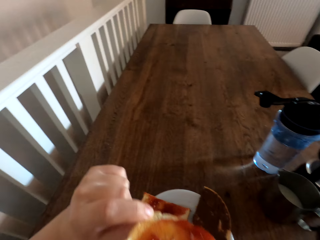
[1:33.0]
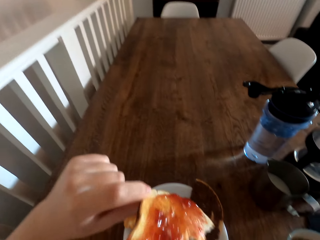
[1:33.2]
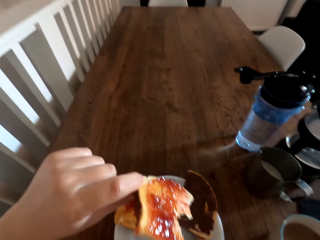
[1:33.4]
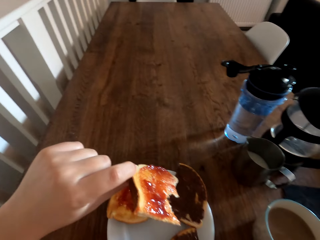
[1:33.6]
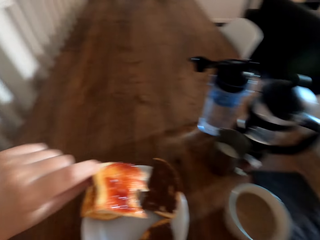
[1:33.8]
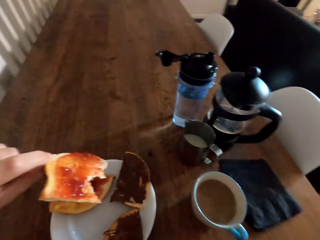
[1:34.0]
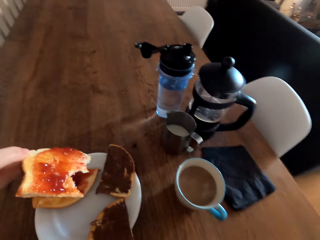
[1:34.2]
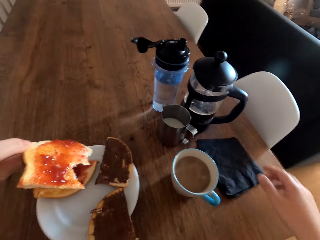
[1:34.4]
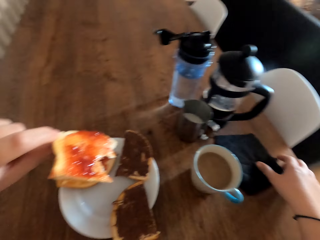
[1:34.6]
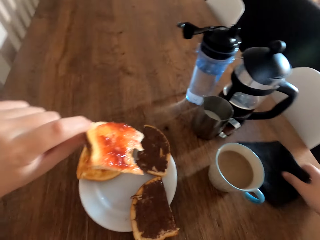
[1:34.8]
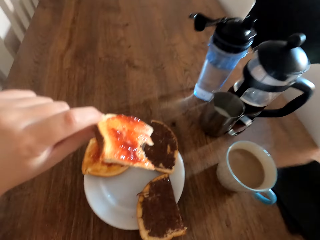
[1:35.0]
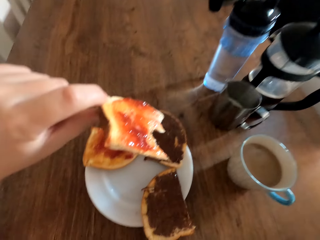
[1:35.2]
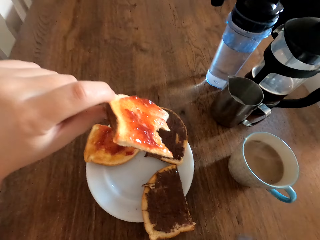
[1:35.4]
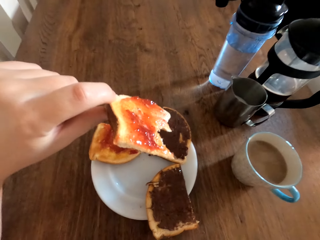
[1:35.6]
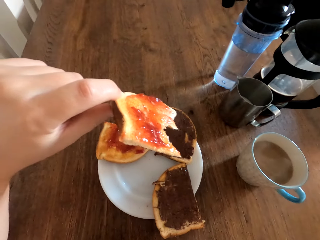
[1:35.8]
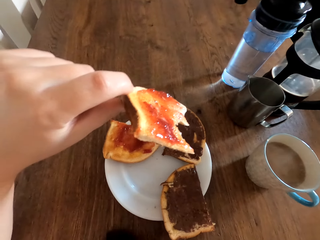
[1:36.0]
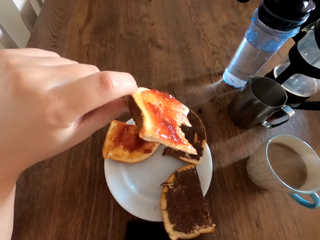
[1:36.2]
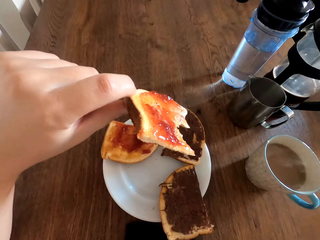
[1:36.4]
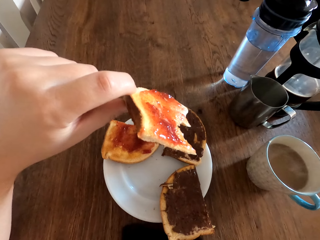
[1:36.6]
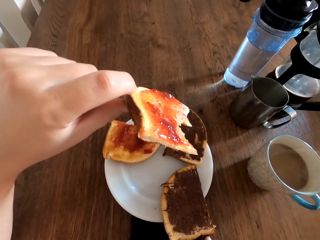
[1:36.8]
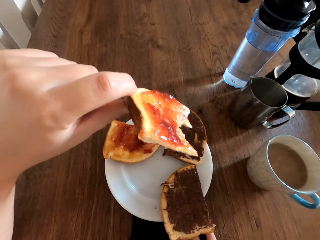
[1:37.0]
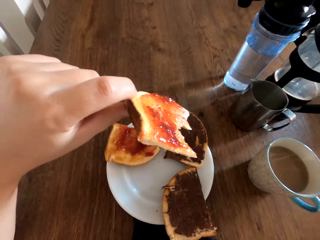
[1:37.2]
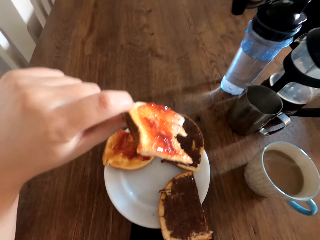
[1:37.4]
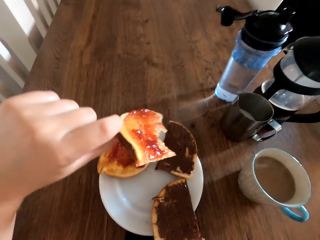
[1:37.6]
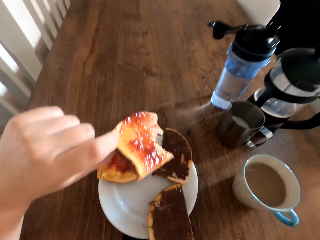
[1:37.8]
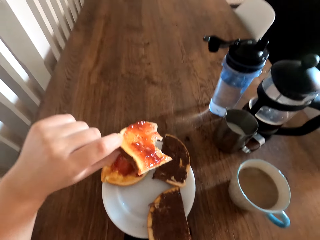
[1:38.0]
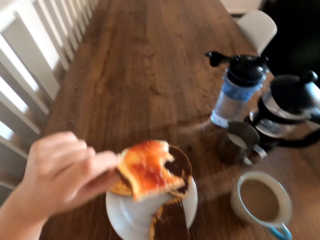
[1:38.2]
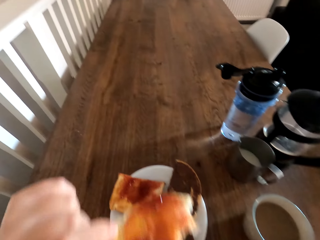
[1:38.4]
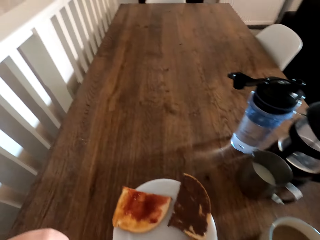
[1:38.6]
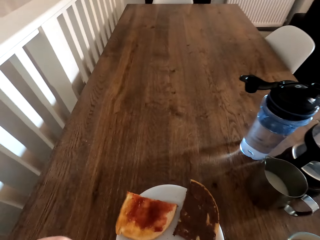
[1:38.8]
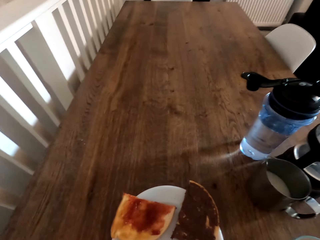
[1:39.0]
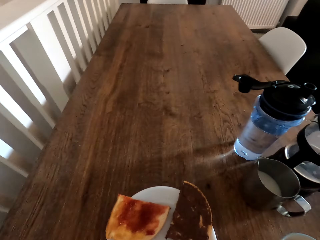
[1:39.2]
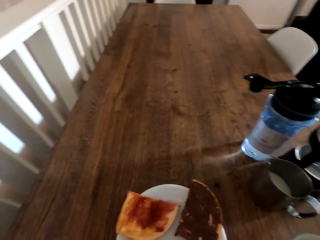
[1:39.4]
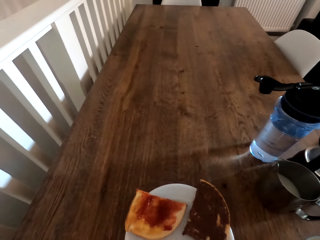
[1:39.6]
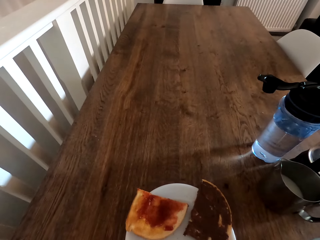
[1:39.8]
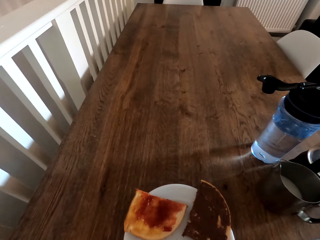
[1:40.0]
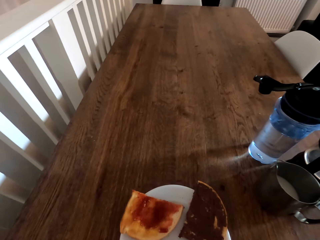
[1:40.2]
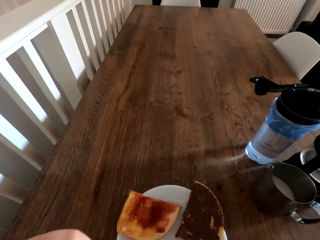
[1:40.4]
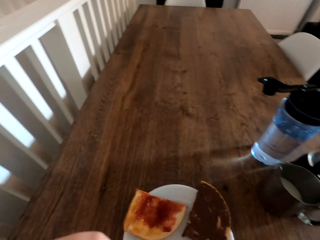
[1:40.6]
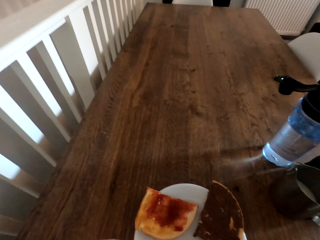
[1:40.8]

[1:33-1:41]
The camera wearer holds the bread. They take a table cloth. They bite the bread.

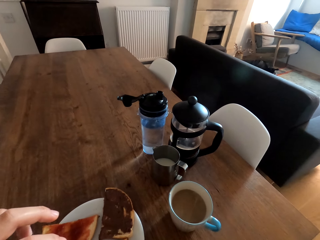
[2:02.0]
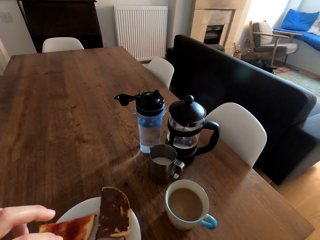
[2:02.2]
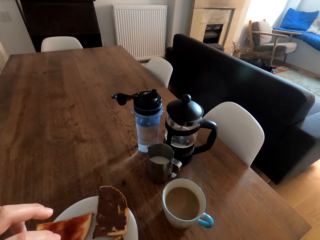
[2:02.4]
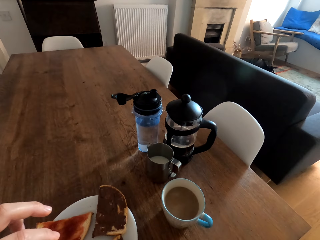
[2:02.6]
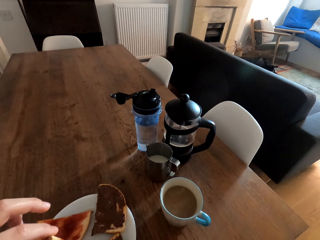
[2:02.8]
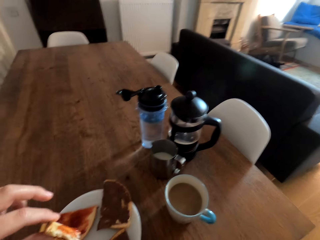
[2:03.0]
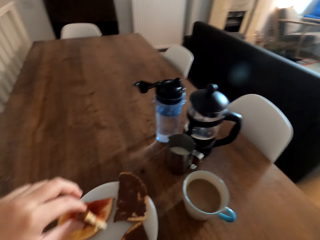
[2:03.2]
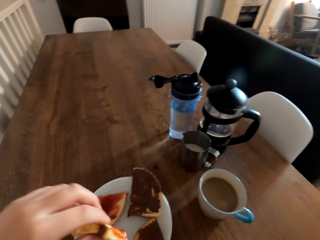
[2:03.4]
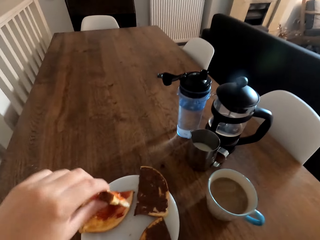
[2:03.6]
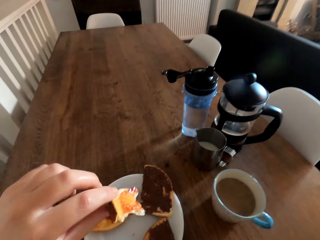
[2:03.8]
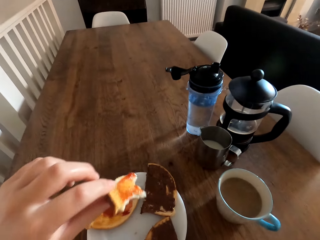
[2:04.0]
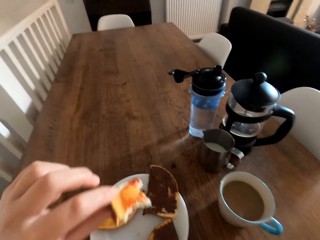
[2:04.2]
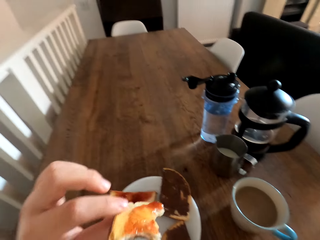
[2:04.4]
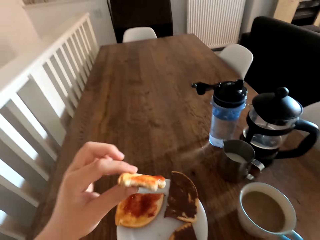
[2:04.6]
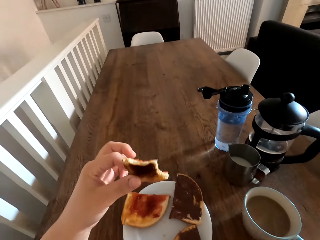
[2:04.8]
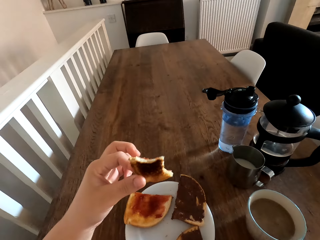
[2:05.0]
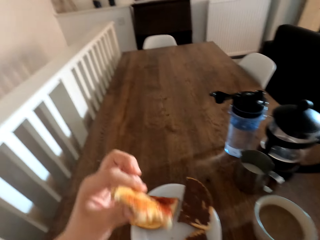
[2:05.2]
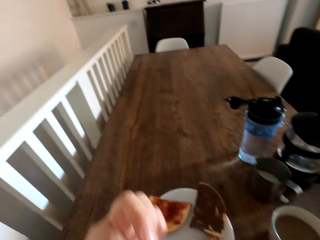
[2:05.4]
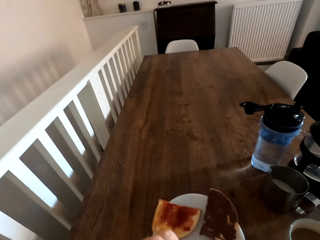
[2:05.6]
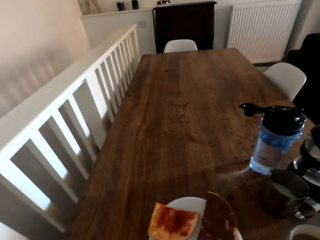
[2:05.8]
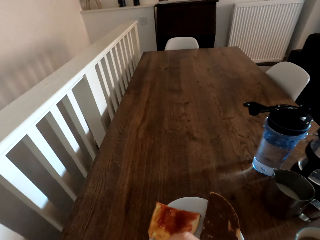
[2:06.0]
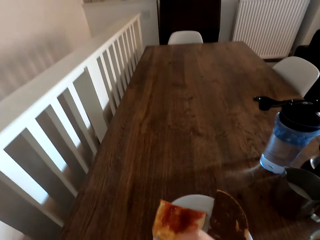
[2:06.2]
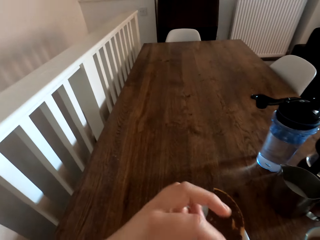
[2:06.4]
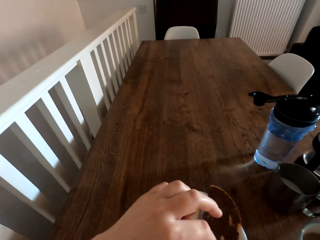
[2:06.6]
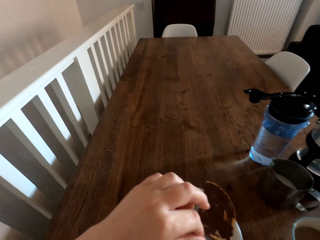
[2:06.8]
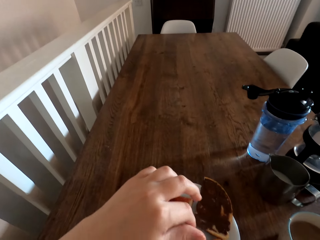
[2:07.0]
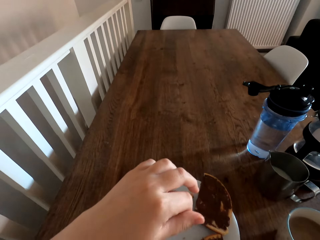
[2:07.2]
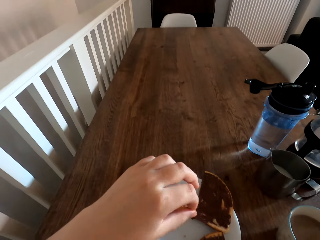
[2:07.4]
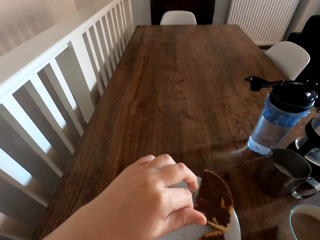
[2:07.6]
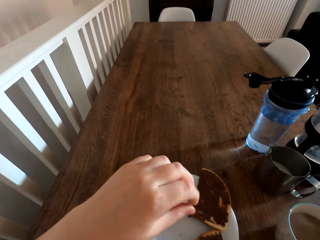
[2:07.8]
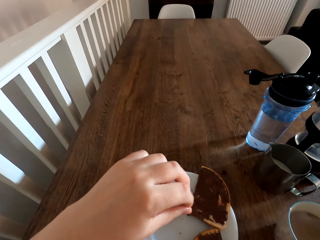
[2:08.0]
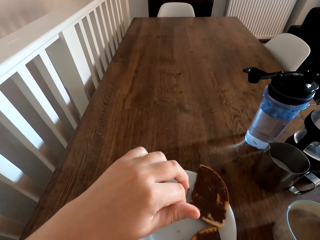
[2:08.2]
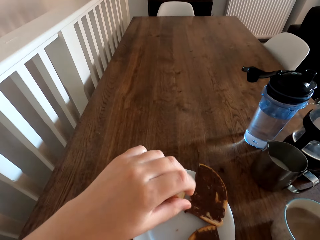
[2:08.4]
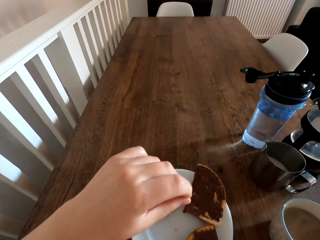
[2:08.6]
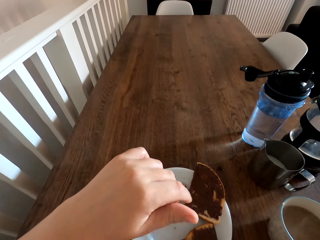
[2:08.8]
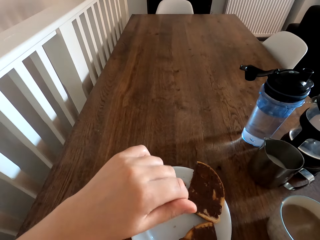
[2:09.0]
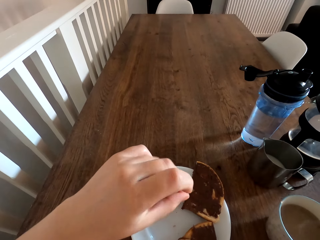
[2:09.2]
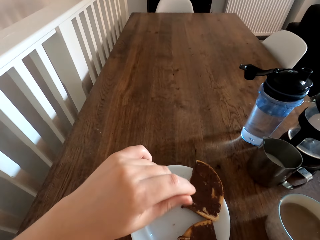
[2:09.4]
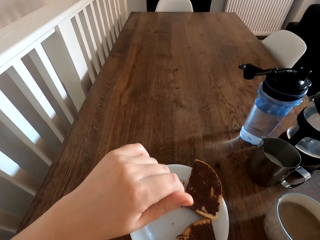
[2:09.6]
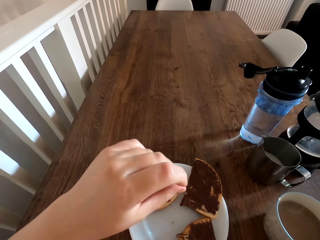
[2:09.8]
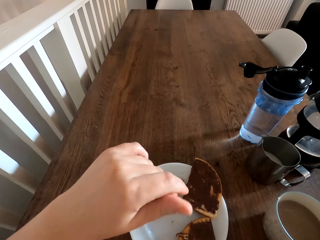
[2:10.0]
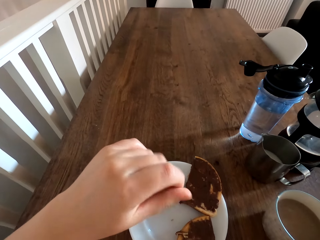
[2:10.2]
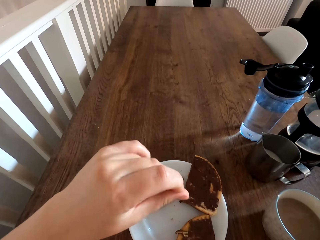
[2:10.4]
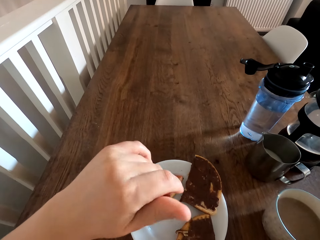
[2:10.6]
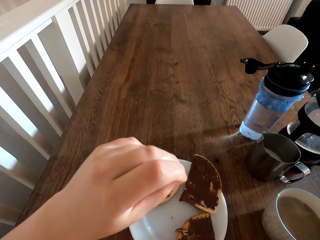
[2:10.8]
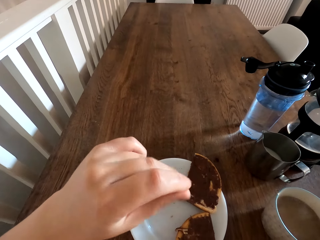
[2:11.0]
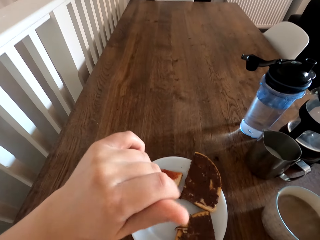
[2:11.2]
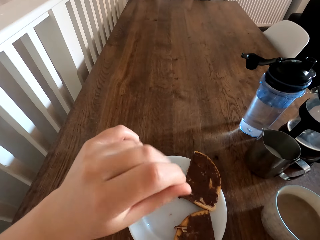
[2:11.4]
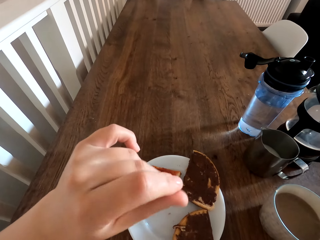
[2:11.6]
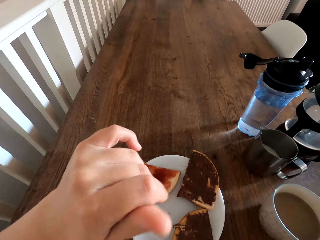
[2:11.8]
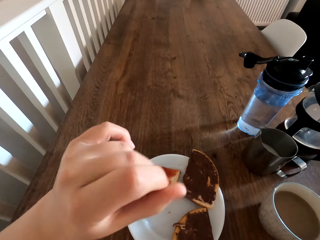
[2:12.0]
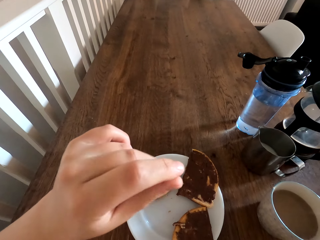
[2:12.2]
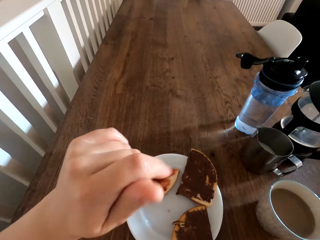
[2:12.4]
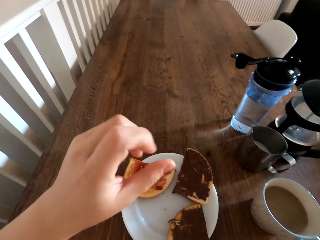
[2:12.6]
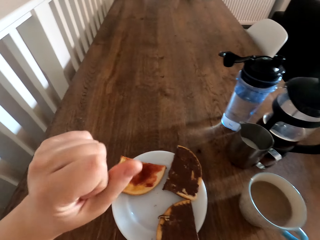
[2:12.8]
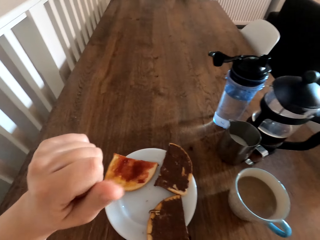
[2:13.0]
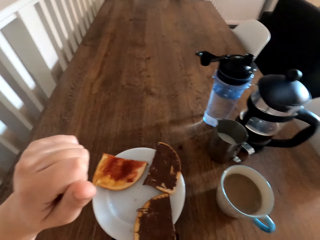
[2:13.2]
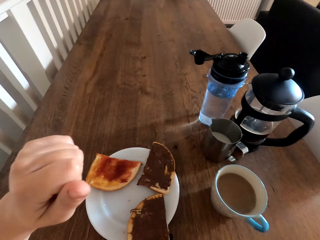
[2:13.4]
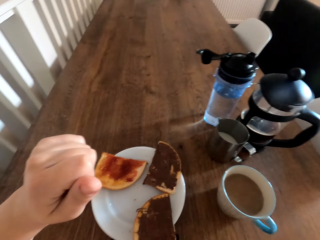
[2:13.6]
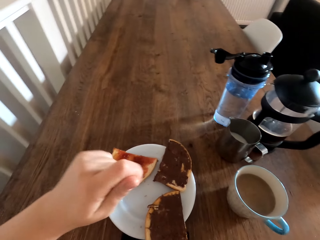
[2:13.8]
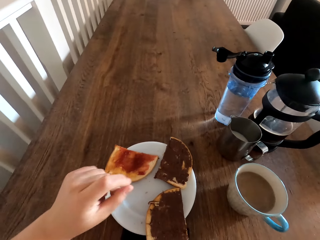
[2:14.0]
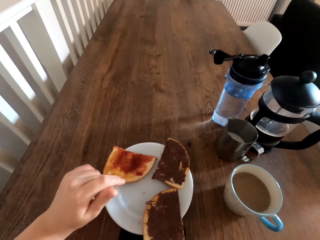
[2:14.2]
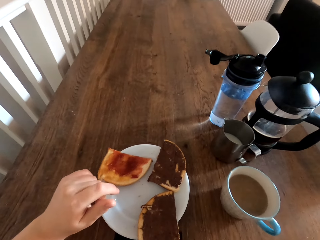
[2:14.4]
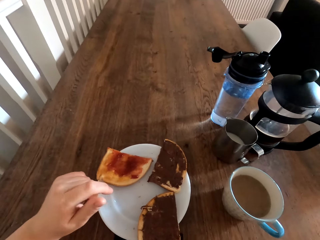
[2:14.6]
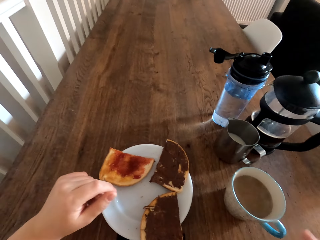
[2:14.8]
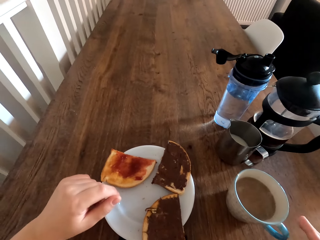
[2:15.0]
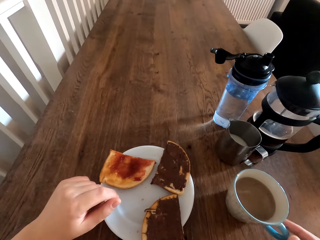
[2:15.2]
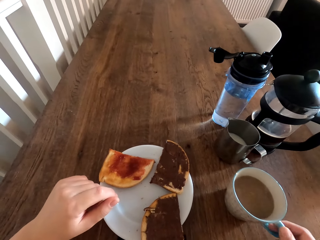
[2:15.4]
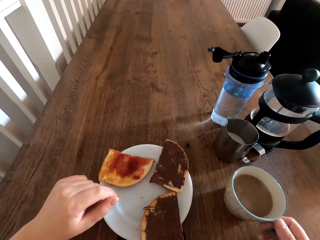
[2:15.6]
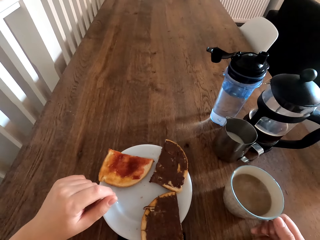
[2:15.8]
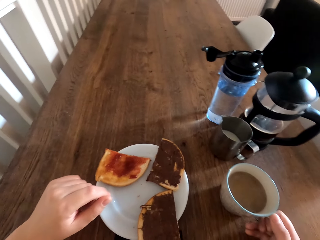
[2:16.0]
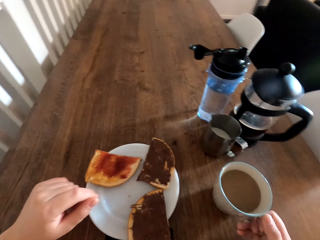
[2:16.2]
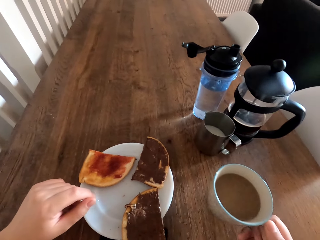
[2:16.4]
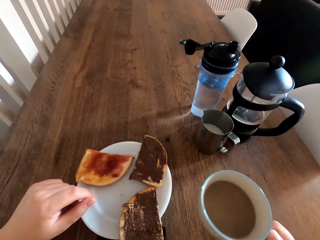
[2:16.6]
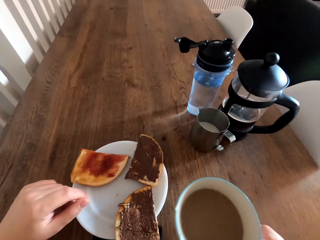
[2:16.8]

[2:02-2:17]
The camera wearer holds the bread. They bite the bread. They rub the fingers.
